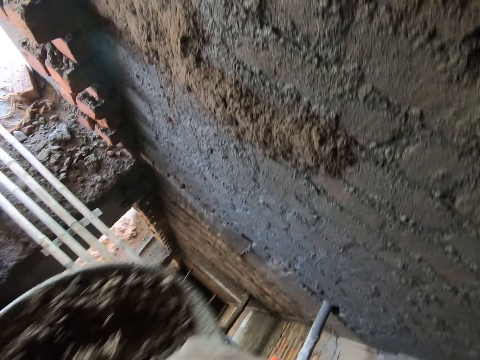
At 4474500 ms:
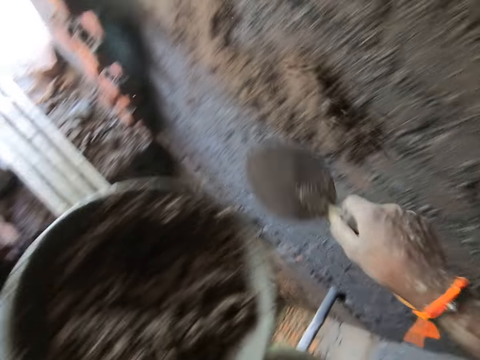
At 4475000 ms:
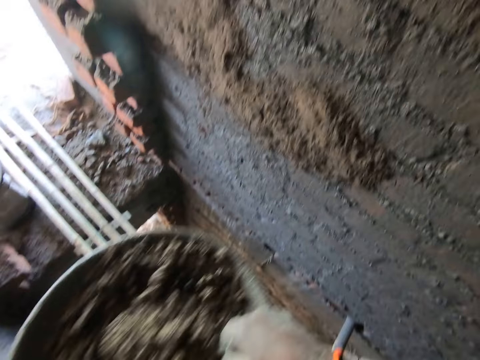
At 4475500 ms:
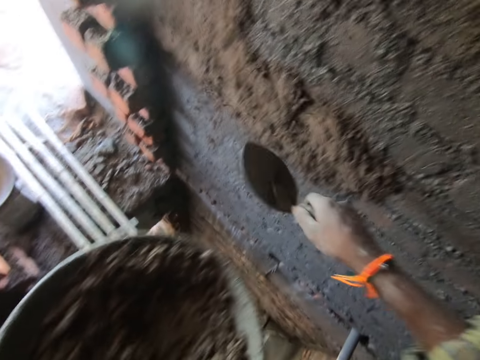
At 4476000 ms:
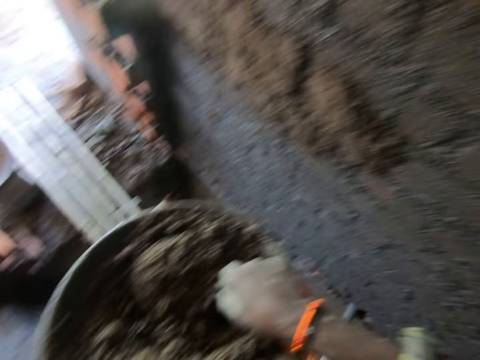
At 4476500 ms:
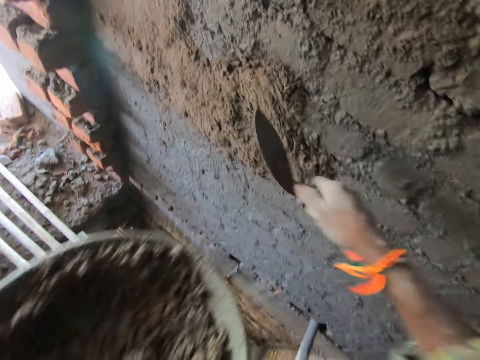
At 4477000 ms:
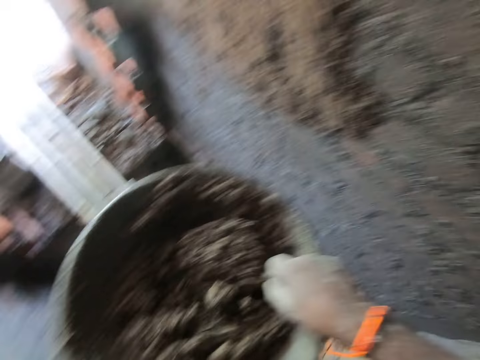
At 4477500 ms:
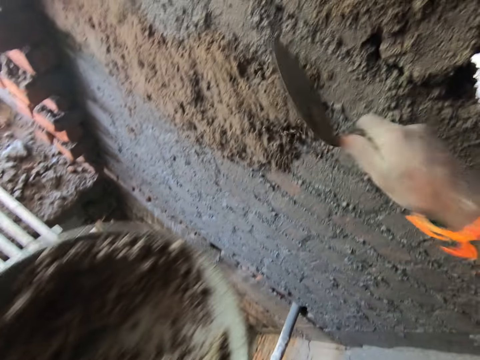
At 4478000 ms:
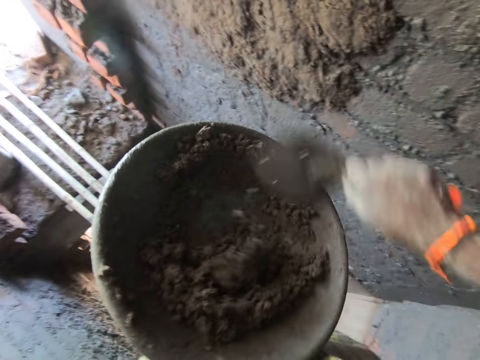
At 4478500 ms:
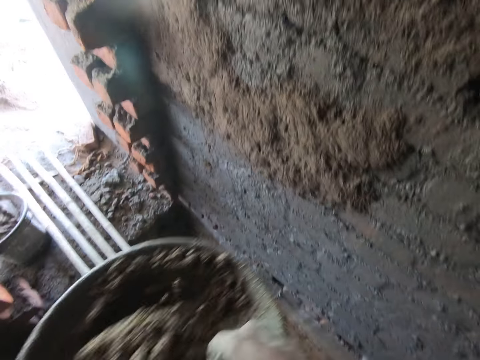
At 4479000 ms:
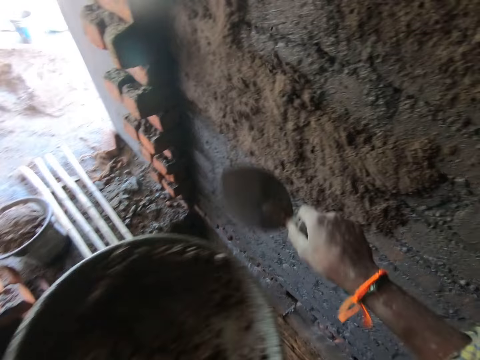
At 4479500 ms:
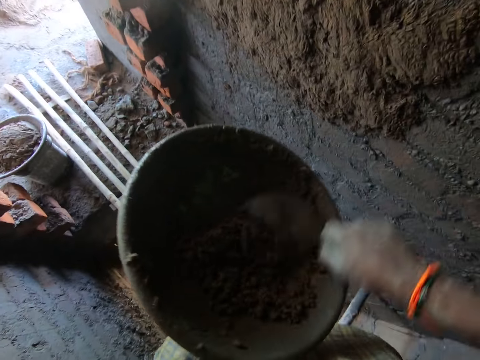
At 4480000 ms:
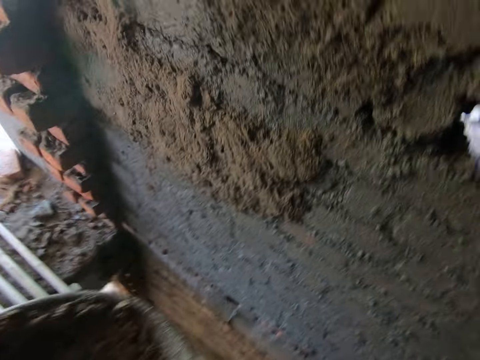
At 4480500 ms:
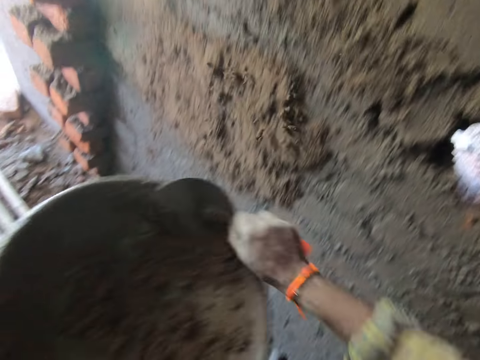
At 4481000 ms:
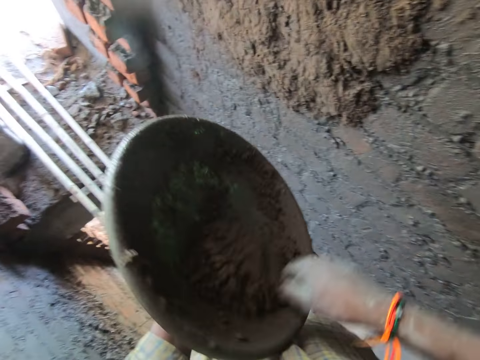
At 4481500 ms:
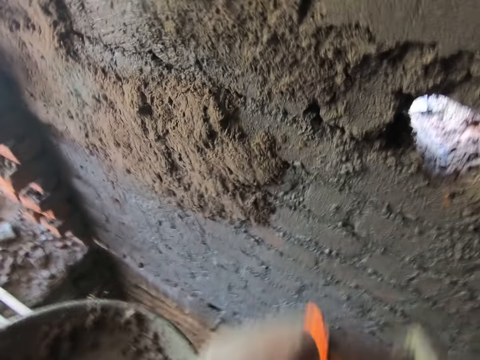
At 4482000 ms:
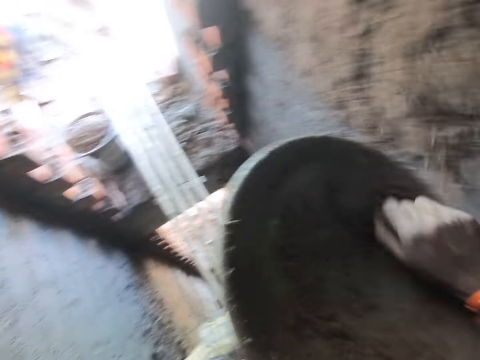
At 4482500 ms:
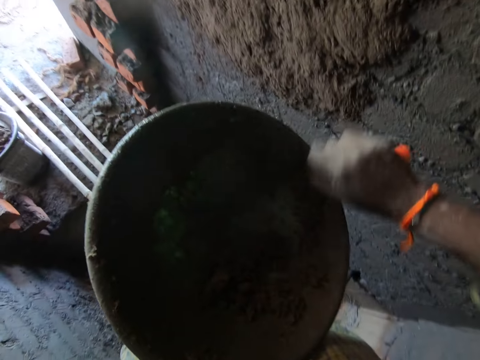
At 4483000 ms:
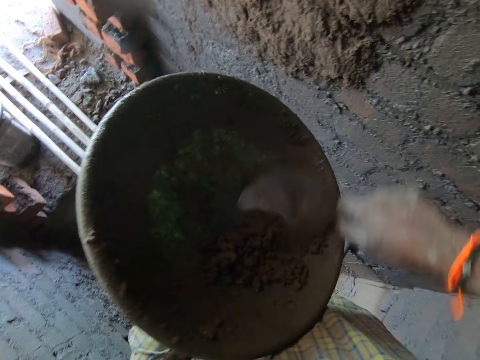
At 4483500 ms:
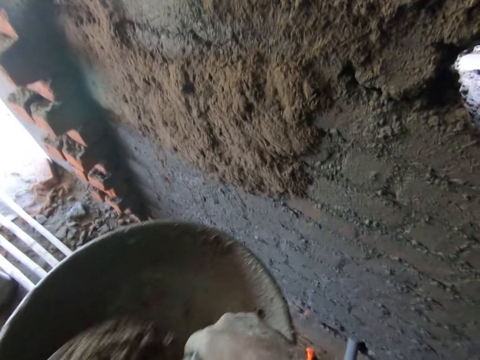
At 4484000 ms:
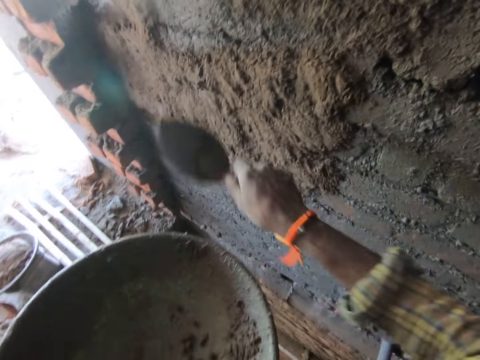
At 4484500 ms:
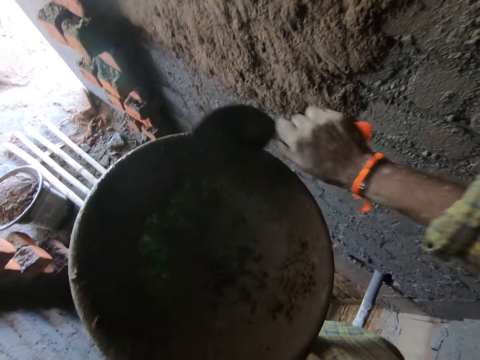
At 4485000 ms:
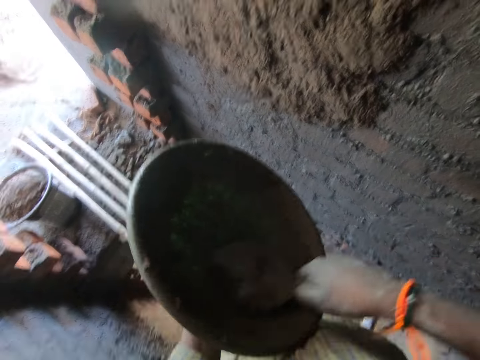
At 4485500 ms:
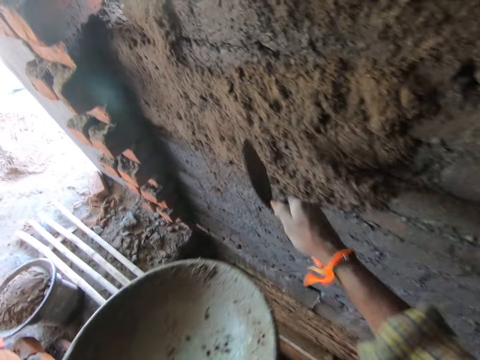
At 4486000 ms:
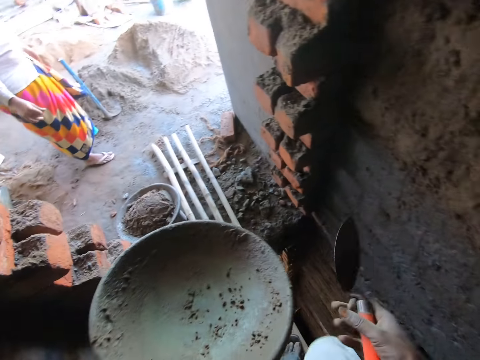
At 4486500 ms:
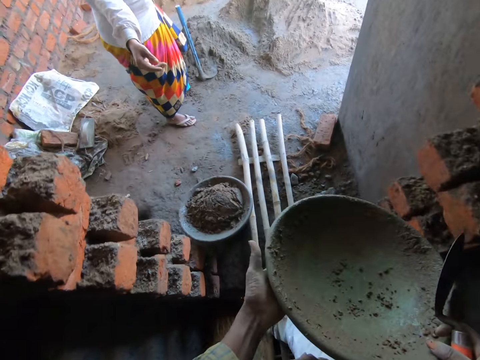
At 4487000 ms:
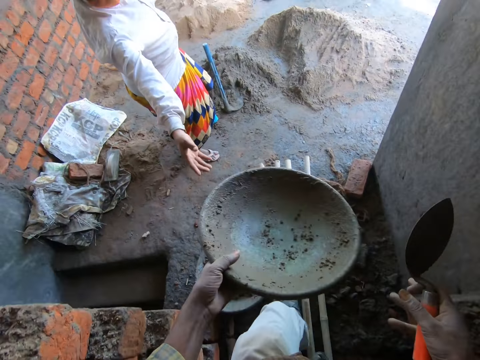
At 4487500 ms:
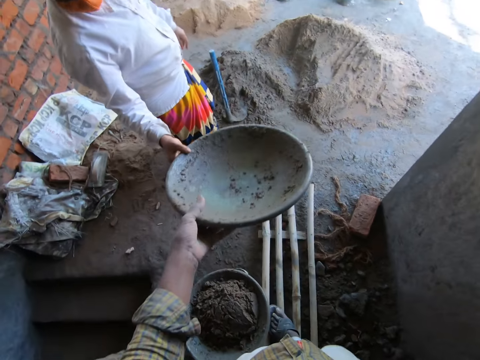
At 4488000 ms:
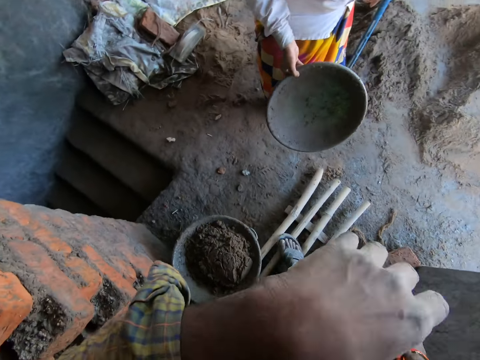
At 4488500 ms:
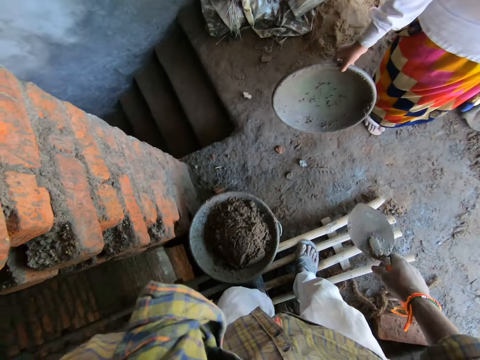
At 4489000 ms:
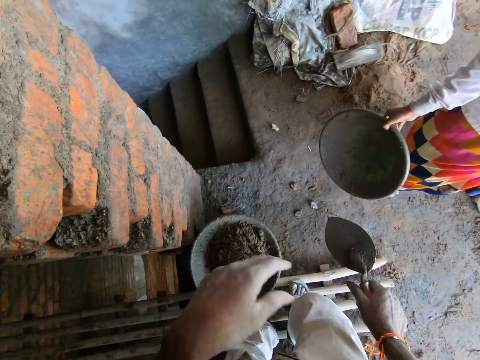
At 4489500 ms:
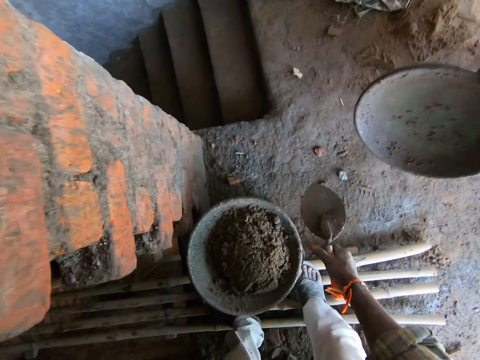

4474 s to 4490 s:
The camera wearer scoops concrete from the mortar pan with the trowel in his right hand. He applies concrete on the wall with the trowel in his right hand. He scoops concrete from the mortar pan with the trowel in his right hand. He applies concrete on the wall with the trowel in his right hand. He scoops concrete from the mortar pan with the trowel in his right hand. He applies concrete on the wall with the trowel in his right hand. He scoops concrete from the mortar pan with the trowel in his right hand. He applies concrete on the wall with the trowel in his right hand. He scoops concrete from the mortar pan with the trowel in his right hand. He applies concrete on the wall with the trowel in his right hand. He scoops concrete from the mortar pan with the trowel in his right hand. He applies concrete on the wall with the trowel in his right hand. He scoops concrete from the mortar pan with the trowel in his right hand. He applies concrete on the wall with the trowel in his right hand. He scoops concrete from the mortar pan with the trowel in his right hand. He applies concrete on the wall with the trowel in his right hand. He scoops concrete from the mortar pan with the trowel in his right hand. He applies concrete on the wall with the trowel in his right hand. He holds the mortar pan with his hands. He gives the metal basin to a woman. The woman collects the mortar pan from the camera wearer with her right hand. The camera wearer cleans his face with his left arm. He picks up the metal basin from the ground.

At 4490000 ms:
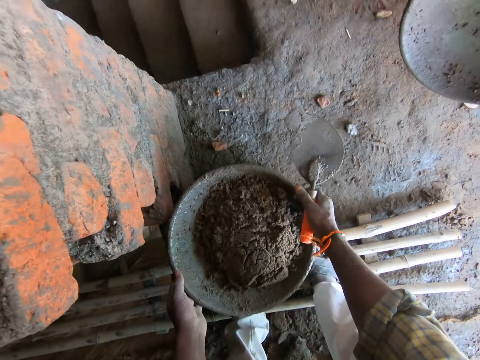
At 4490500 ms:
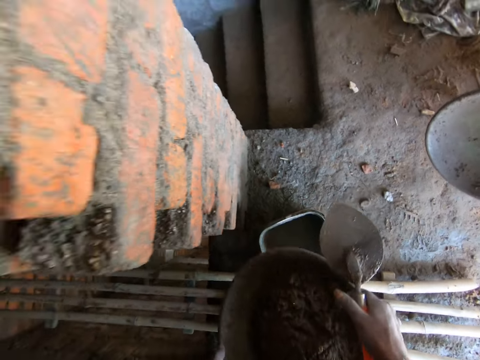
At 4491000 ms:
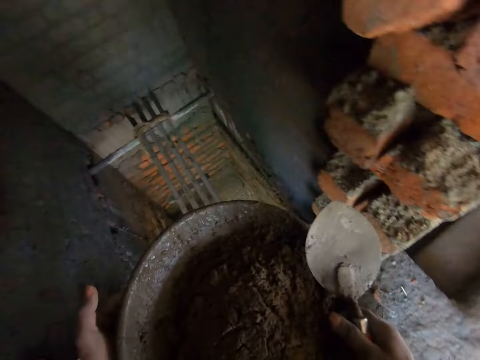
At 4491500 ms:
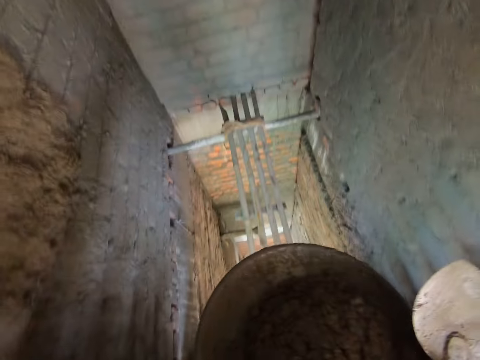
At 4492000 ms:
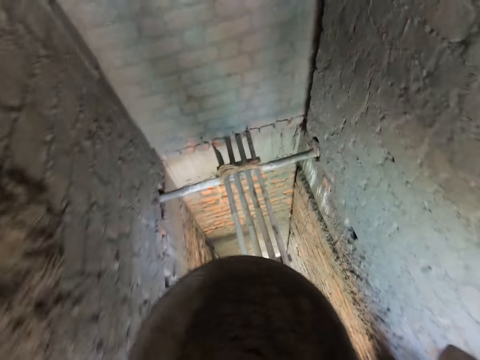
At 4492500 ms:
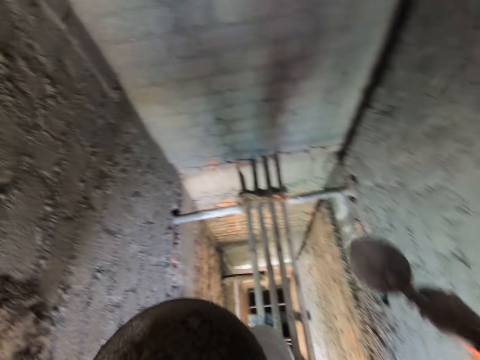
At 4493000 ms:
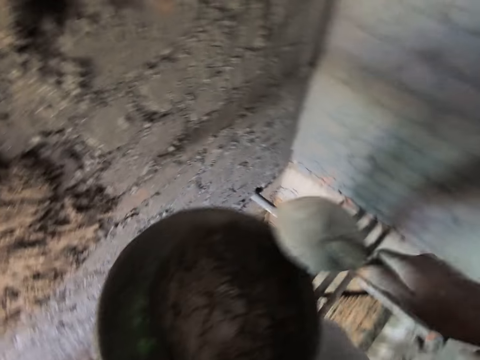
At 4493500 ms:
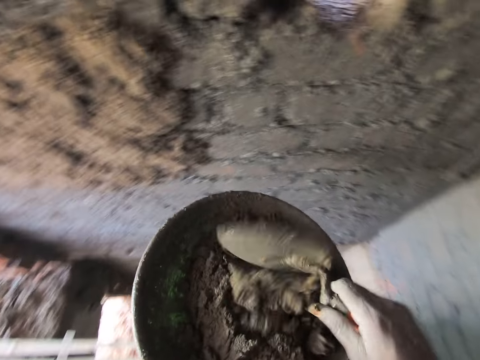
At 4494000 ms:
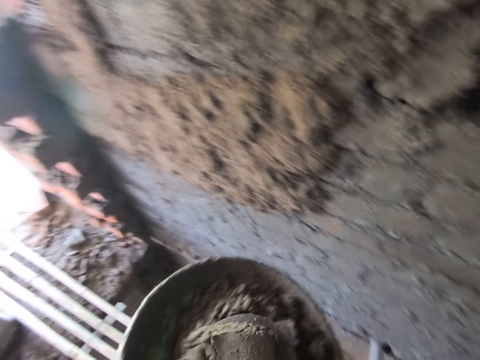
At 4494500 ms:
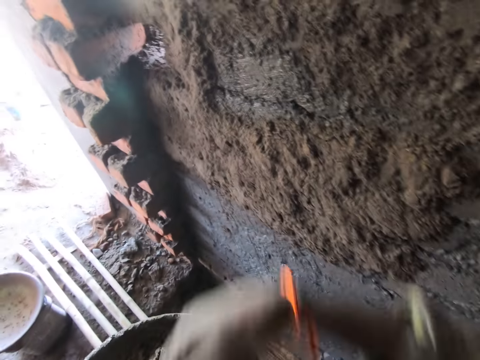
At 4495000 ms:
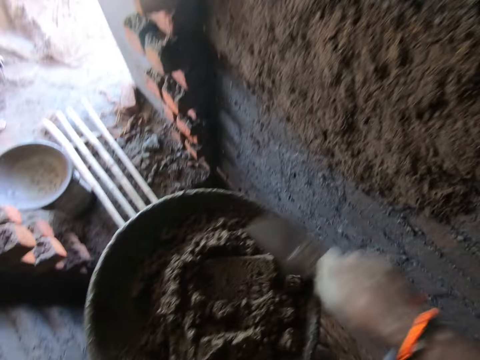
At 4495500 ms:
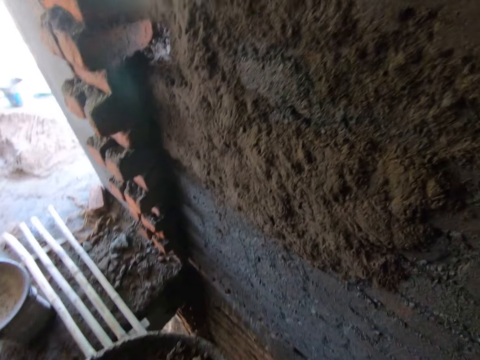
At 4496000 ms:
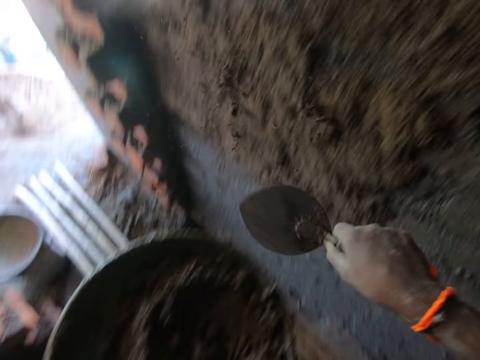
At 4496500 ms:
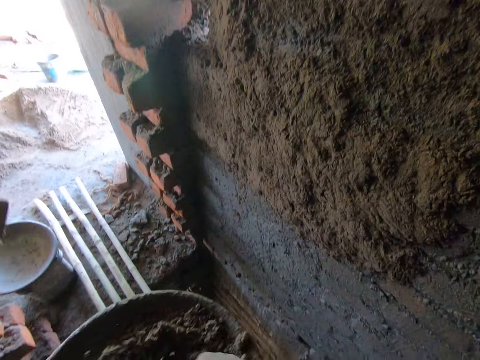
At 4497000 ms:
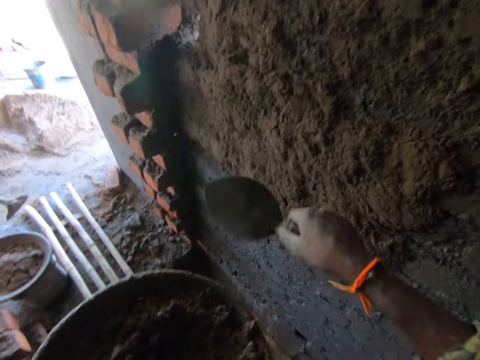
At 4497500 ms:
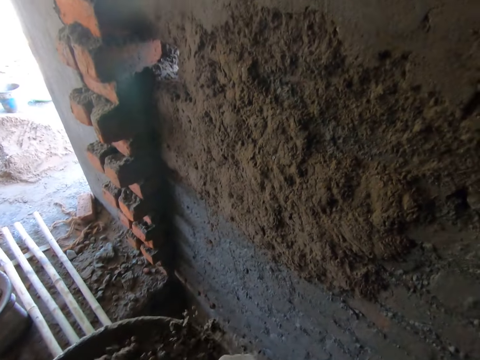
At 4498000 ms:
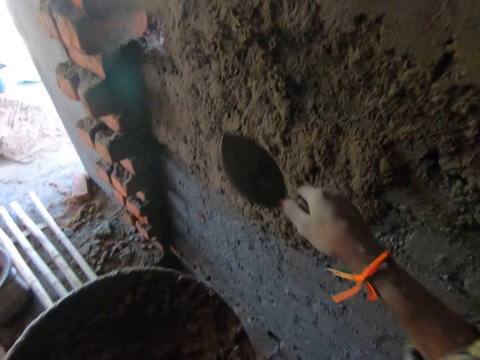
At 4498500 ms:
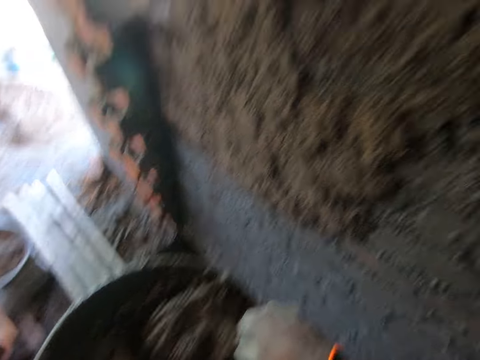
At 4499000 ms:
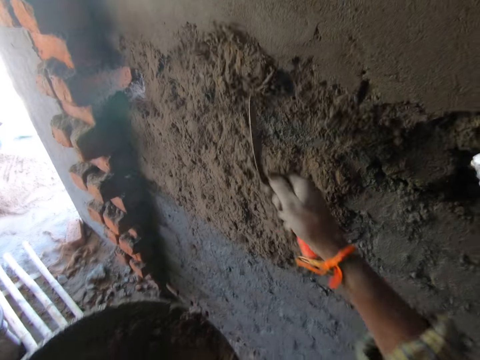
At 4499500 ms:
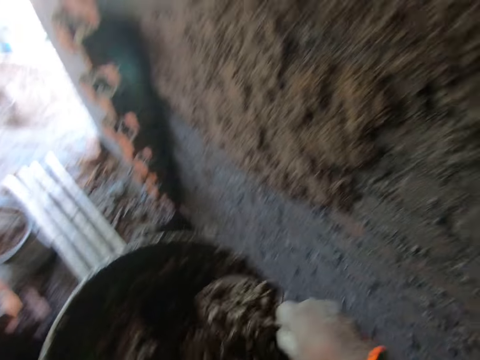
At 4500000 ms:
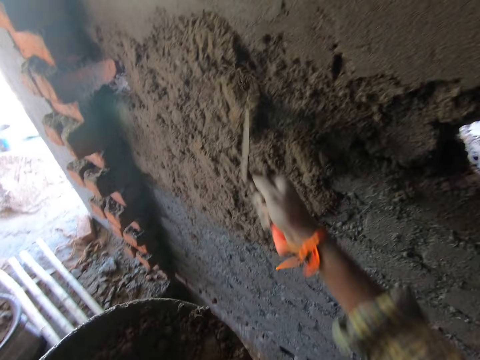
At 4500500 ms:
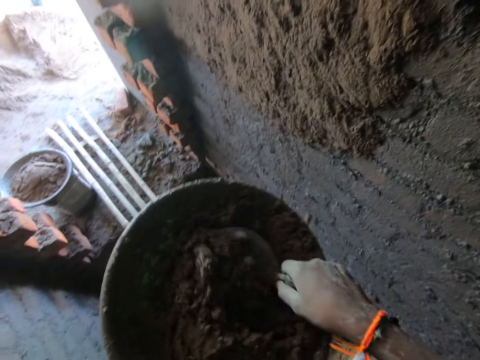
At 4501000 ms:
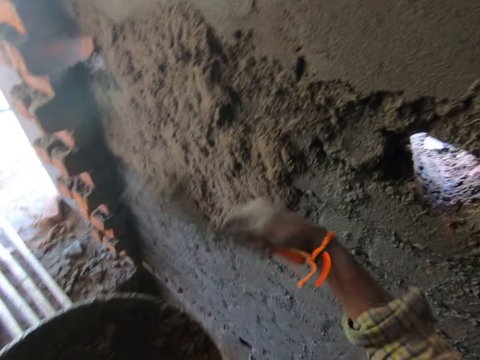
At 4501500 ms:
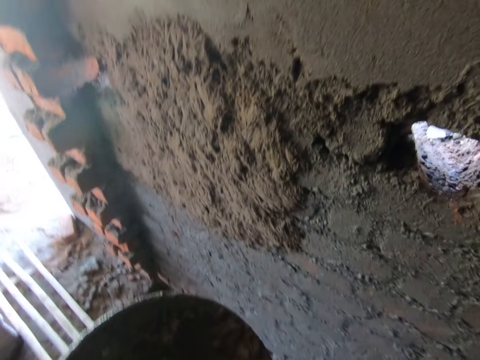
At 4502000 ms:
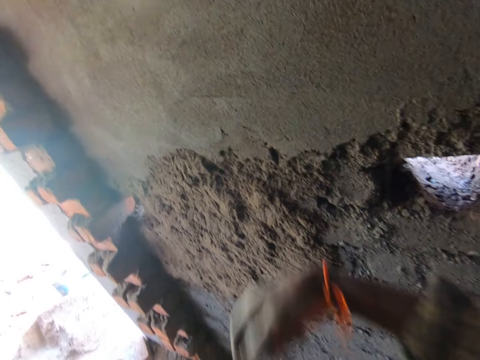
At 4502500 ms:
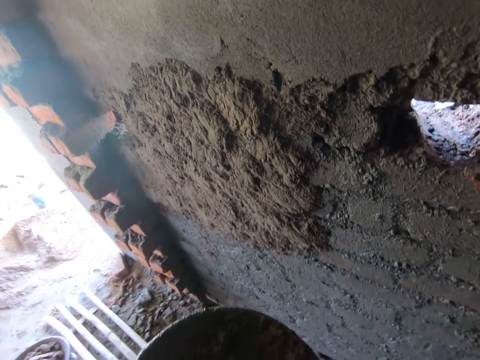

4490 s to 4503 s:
The camera wearer carries the mortar pan from the ground with his hands. He walks on the bamboo scaffolding. He turns the concrete in the mortar pan with the brick trowel in his right hand. He scoops the concrete from the mortar pan with the trowel in his right hand. He applies the concrete on the wall with the trowel in his right hand. He scoops the concrete from the mortar pan with the trowel in his right hand. He applies the concrete on the wall with the trowel in his right hand. He scoops the concrete from the mortar pan with the trowel in his right hand. The woman pours the concrete in the mortar pan with the hoe in her hands. The camera wearer applies the concrete on the wall with the trowel in his right hand. He scoops the concrete from the mortar pan with the trowel in his right hand. He applies the concrete on the wall with the trowel in his right hand. He scoops the concrete from the mortar pan with the trowel in his right hand. He applies the concrete on the wall with the trowel in his right hand. He scoops the concrete from the mortar pan with the trowel in his right hand. He applies the concrete on the wall with the trowel in his right hand. He scoops the concrete from the mortar pan with the trowel in his right hand. He applies the concrete on the wall with the trowel in his right hand. He scoops the concrete from the mortar pan with the trowel in his right hand. He applies the concrete on the wall with the trowel in his right hand.
